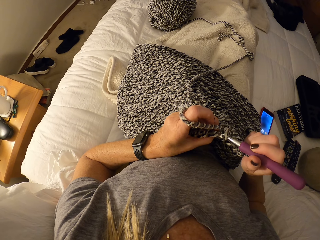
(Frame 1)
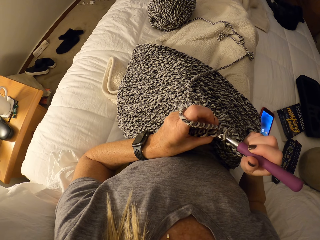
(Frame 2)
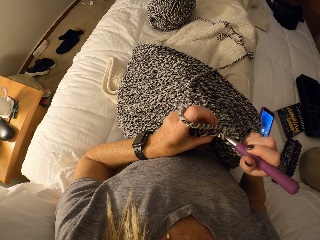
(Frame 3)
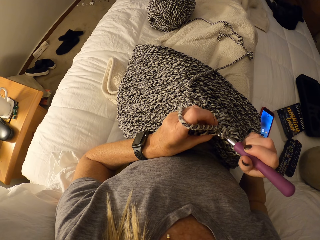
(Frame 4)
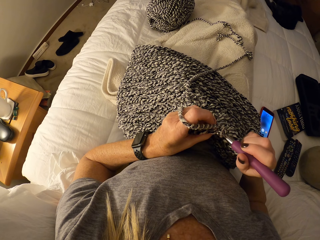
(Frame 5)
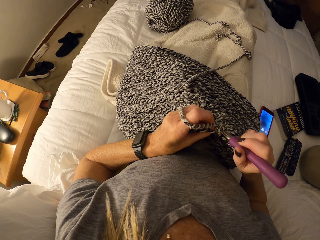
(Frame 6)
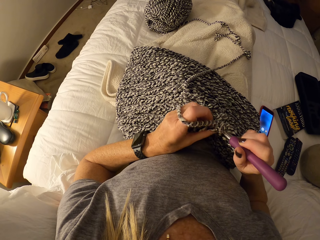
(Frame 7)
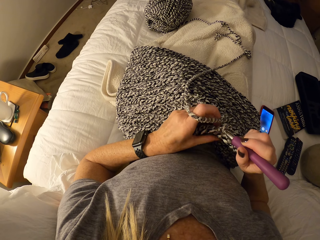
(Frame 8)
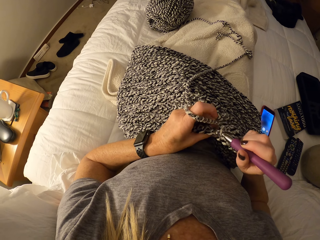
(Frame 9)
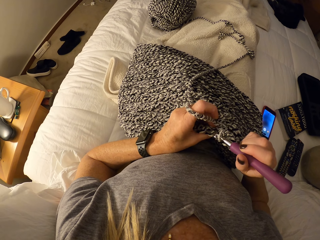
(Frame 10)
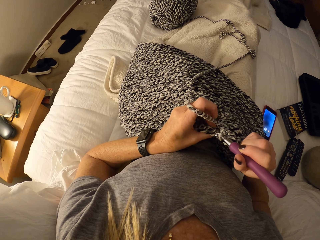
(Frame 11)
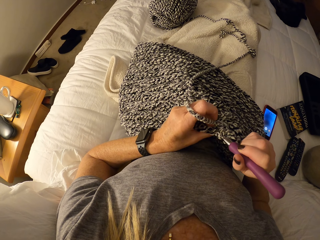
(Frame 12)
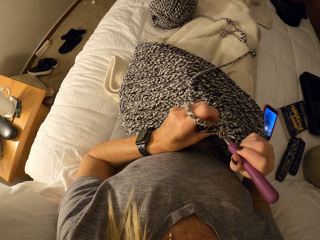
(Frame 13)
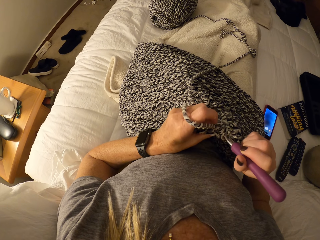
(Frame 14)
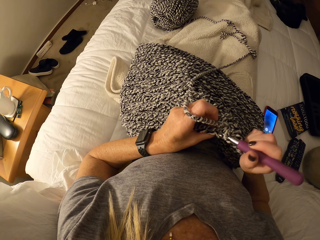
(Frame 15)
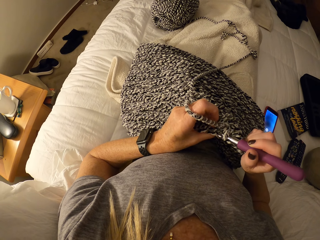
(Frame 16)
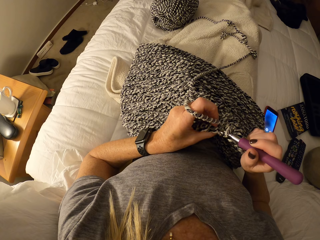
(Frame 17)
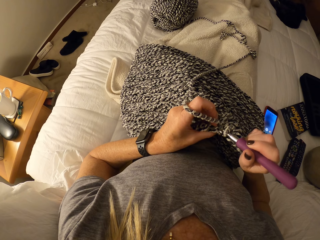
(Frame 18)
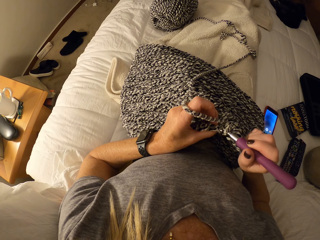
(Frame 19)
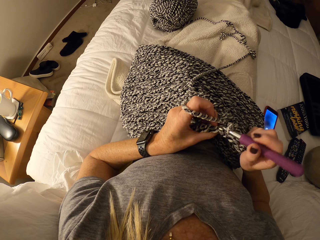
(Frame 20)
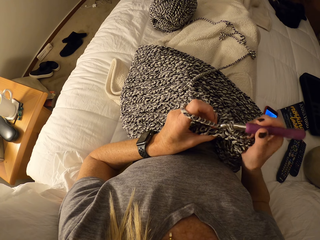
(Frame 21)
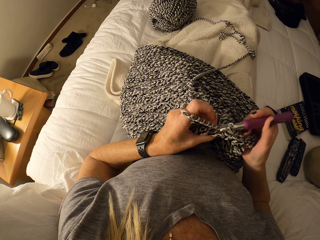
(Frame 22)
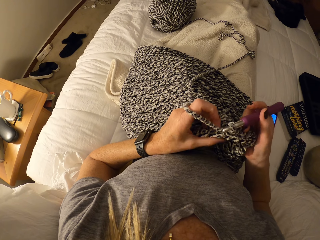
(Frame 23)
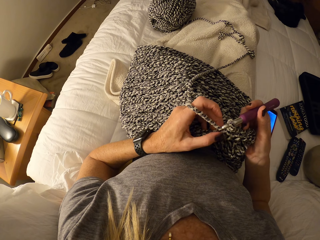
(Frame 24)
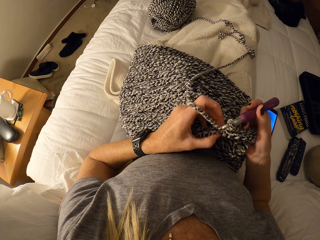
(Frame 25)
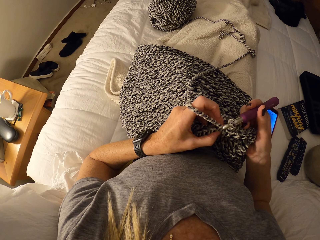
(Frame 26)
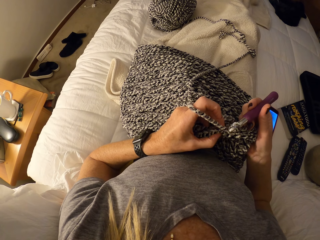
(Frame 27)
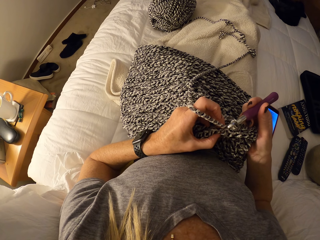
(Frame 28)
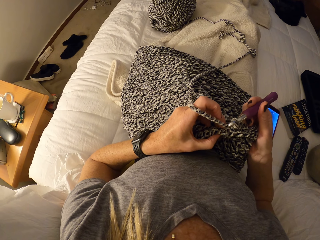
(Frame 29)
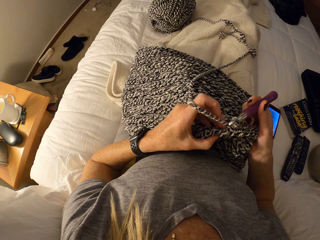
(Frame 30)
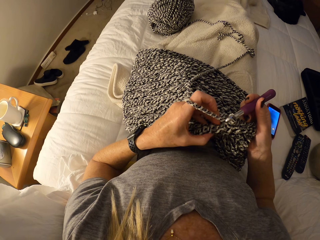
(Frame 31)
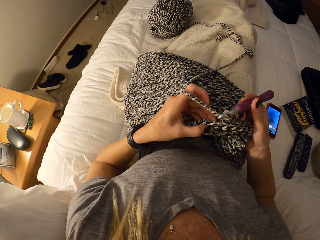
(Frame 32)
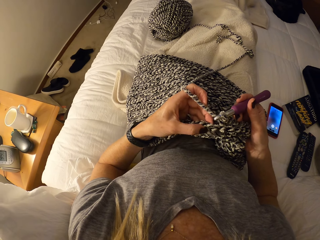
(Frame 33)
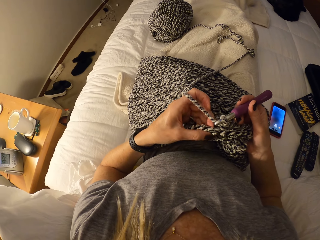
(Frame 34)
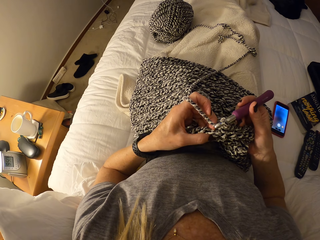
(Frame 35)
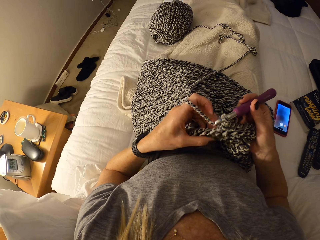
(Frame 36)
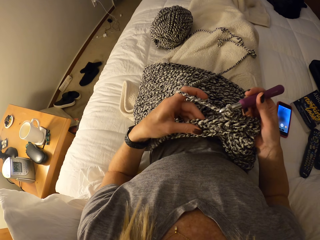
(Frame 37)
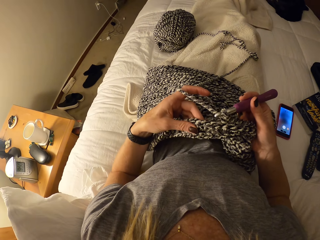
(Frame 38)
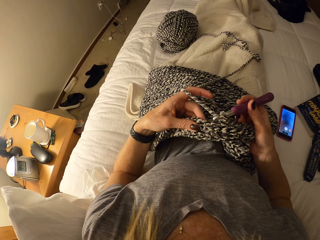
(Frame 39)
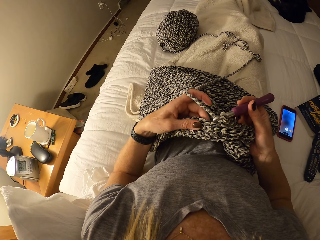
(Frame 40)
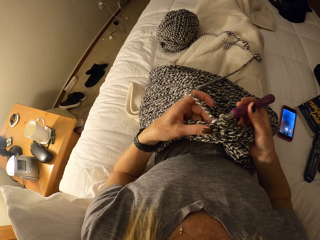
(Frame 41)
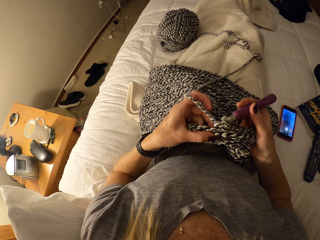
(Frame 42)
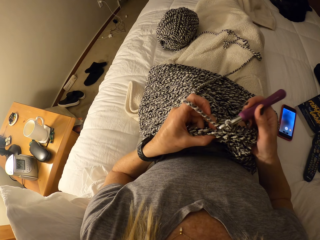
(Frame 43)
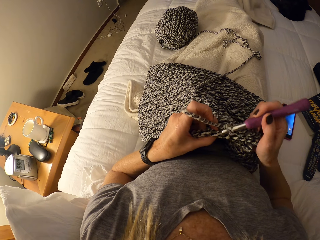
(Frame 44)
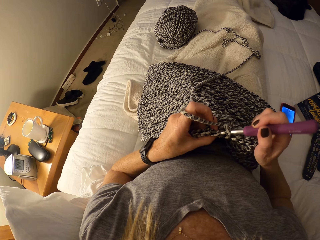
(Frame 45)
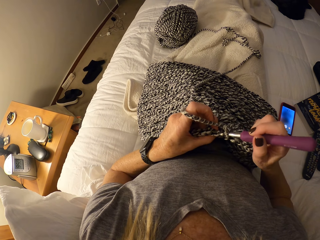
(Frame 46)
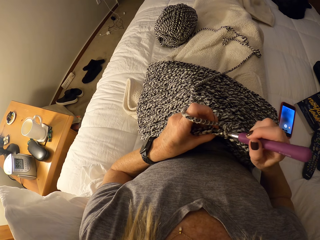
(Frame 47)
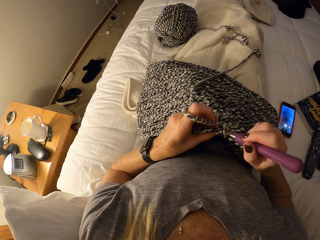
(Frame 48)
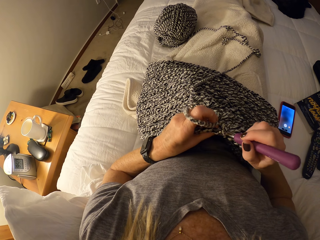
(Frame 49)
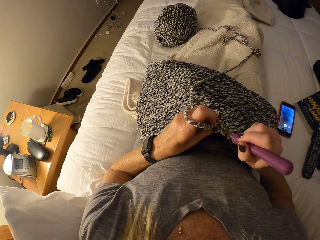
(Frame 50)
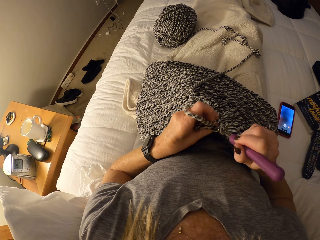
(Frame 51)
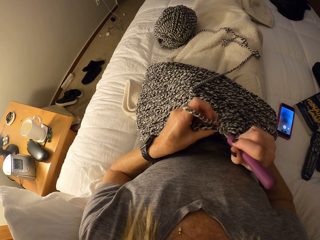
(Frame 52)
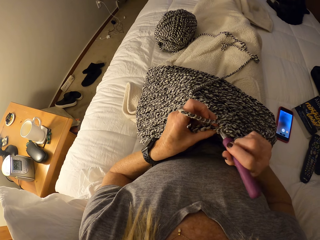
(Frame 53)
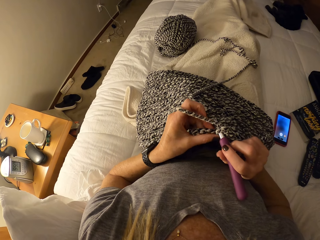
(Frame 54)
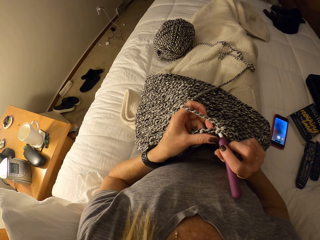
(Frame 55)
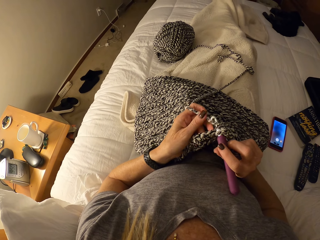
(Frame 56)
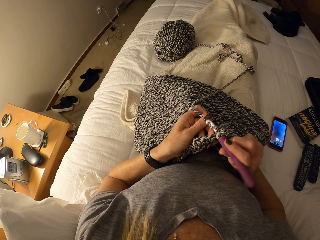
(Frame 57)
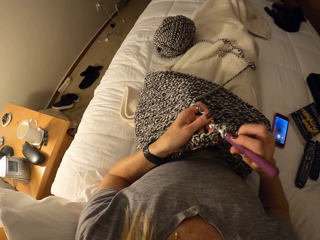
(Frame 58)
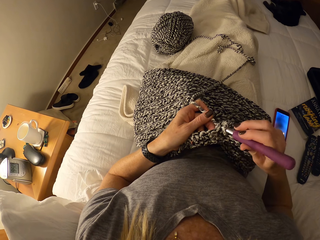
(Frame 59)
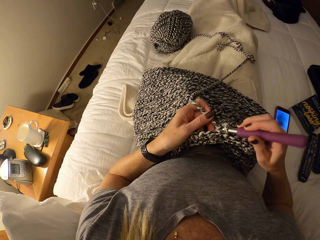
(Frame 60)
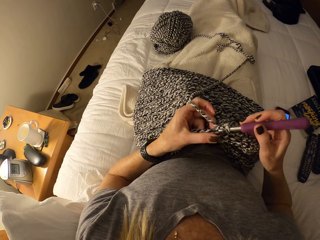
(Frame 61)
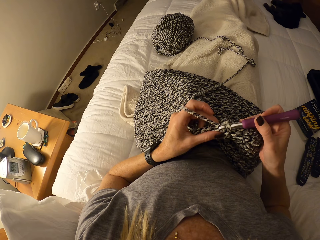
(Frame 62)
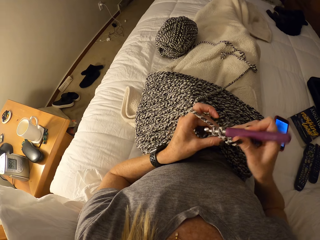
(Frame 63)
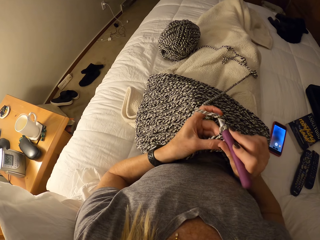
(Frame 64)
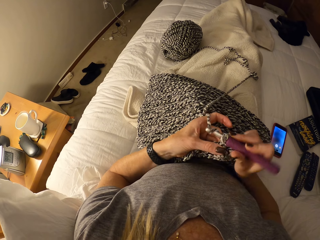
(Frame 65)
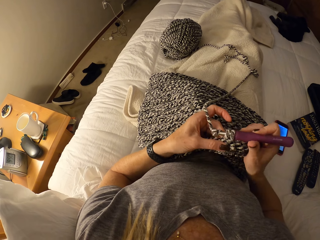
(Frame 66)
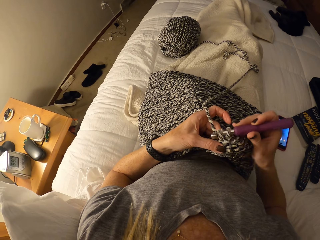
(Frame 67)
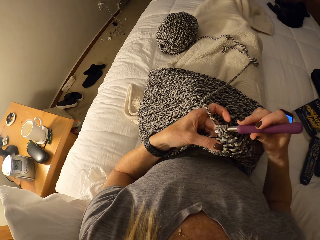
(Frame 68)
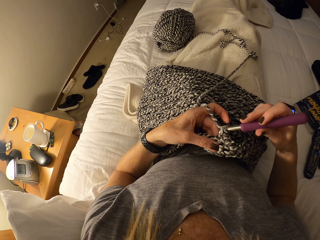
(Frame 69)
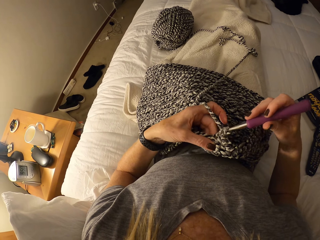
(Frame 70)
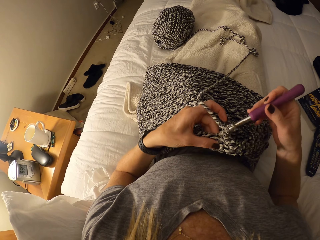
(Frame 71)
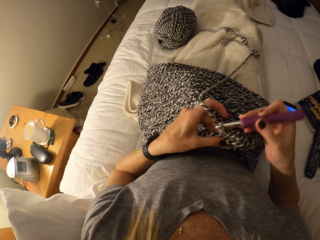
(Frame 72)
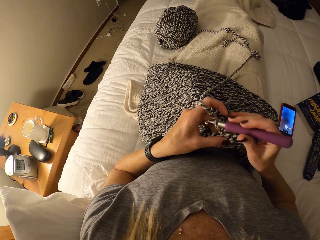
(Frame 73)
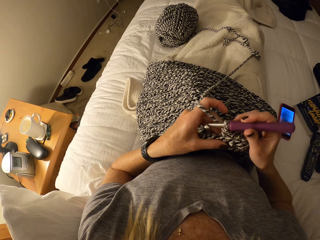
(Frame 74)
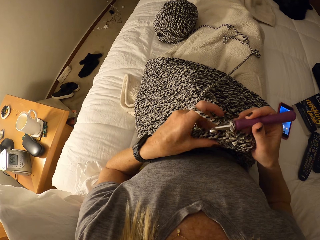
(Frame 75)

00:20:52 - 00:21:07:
The camera wearer adjusts the fabric. They check the unfinished crochet pattern. They crochet the unfinished crochet pattern with the crochet hook and the cotton yarn on the bed.

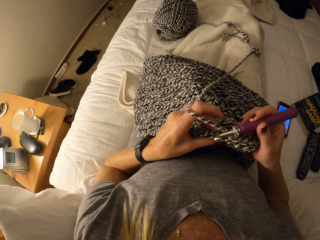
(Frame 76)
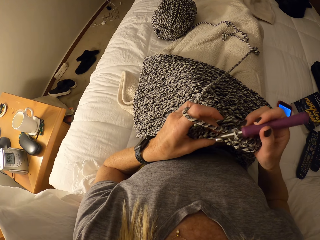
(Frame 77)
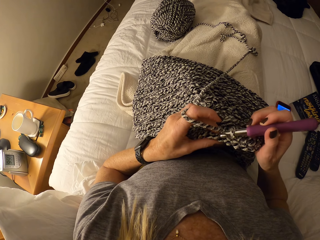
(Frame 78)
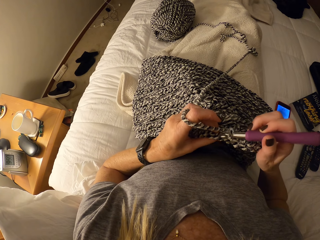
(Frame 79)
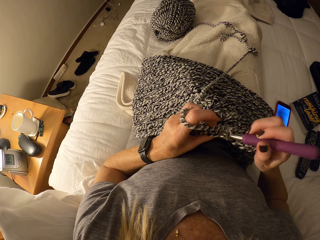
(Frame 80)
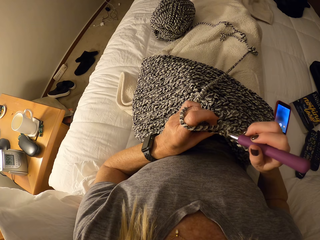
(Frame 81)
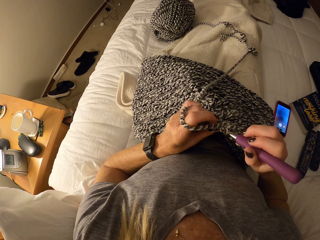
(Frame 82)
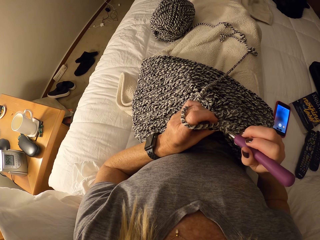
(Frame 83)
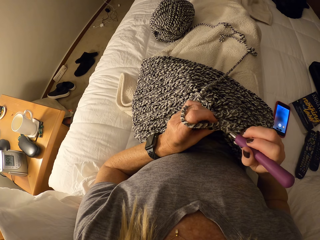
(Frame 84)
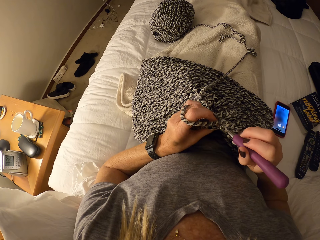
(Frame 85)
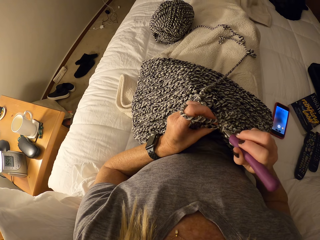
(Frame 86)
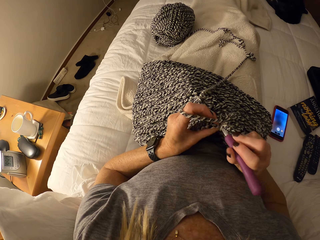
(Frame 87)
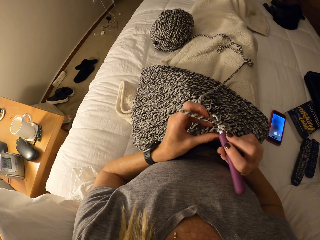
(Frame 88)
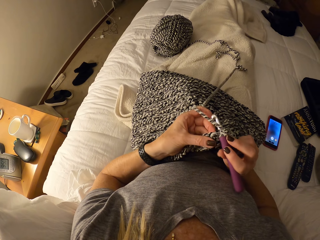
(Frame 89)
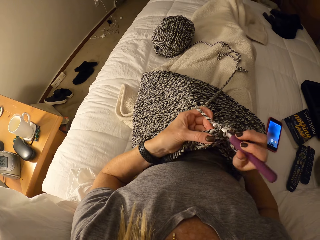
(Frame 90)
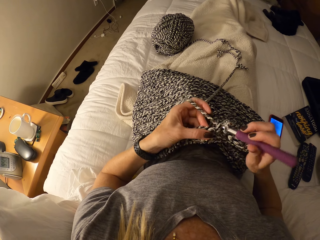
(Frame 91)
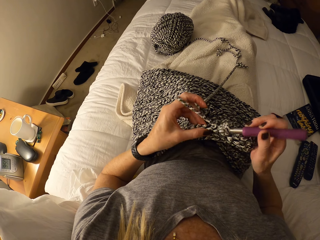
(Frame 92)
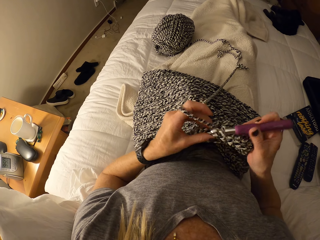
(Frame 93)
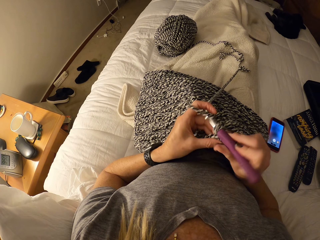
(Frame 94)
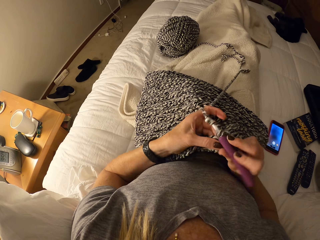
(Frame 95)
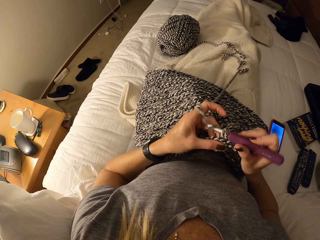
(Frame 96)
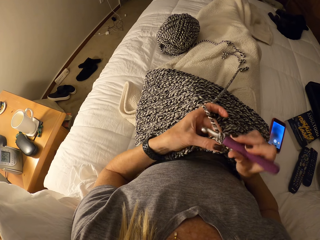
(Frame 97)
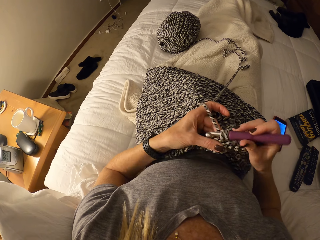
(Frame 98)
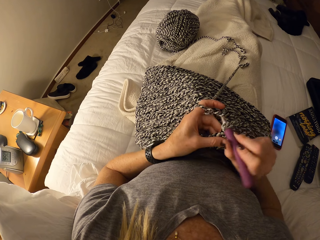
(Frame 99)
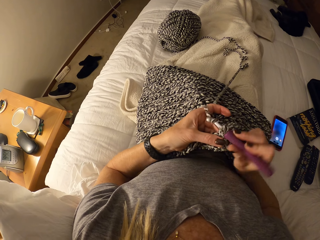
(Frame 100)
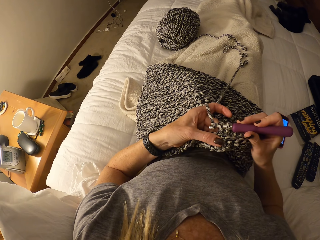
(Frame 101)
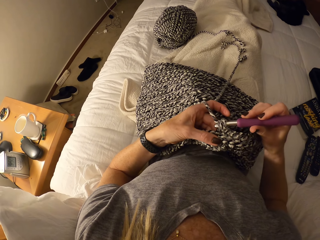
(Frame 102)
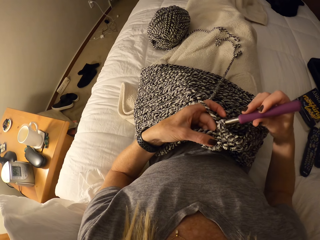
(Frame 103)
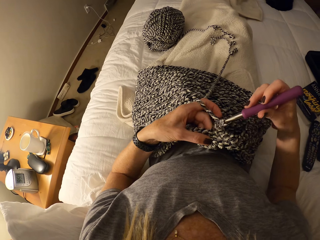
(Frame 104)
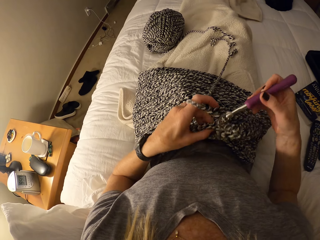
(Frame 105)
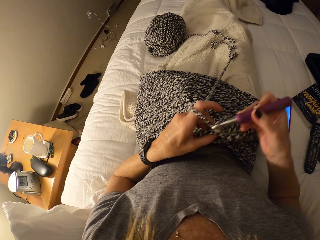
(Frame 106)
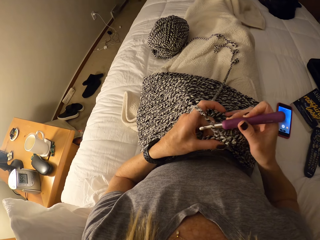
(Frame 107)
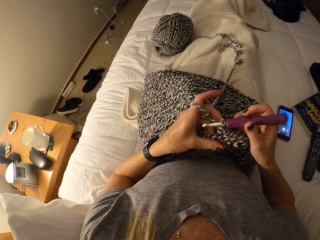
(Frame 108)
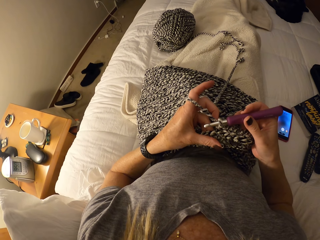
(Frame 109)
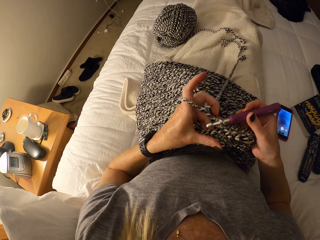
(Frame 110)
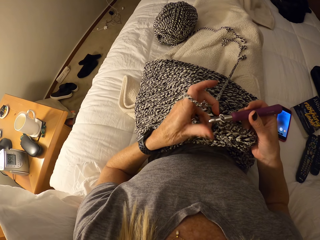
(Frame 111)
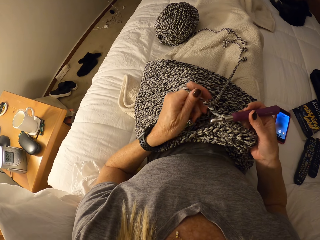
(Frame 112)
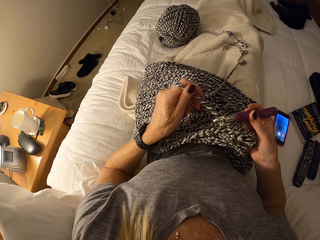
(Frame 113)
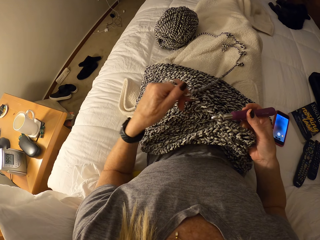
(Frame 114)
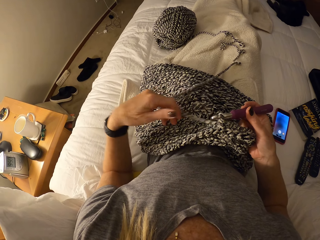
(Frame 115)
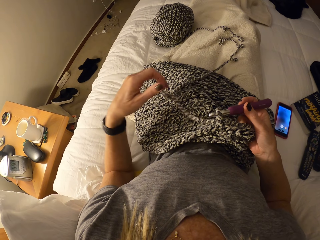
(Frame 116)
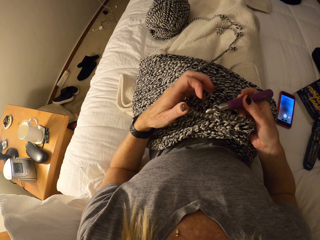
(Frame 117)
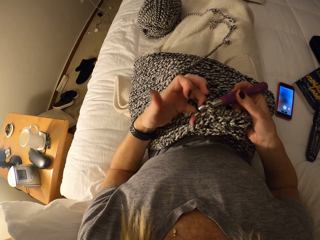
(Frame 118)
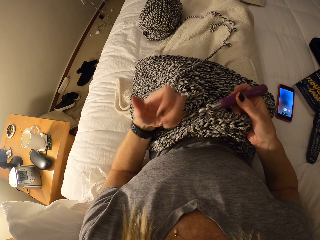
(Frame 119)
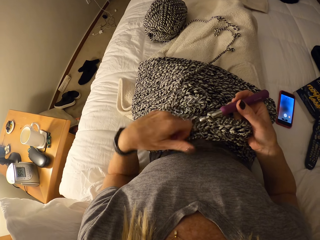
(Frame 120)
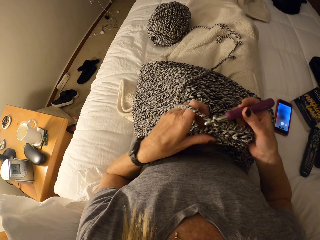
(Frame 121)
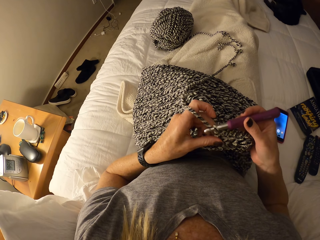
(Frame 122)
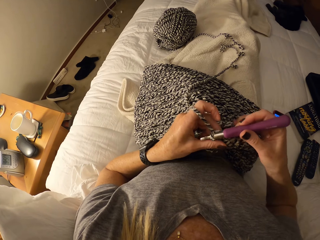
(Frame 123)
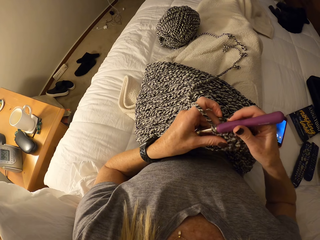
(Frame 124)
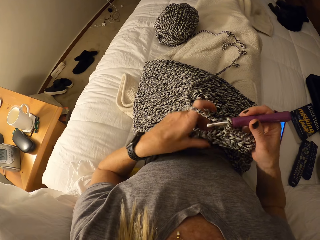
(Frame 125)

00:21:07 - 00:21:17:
The camera wearer straightens the thread. She adjusts the cotton yarn and her left hand. She knits the fabric with a hooked needle.
